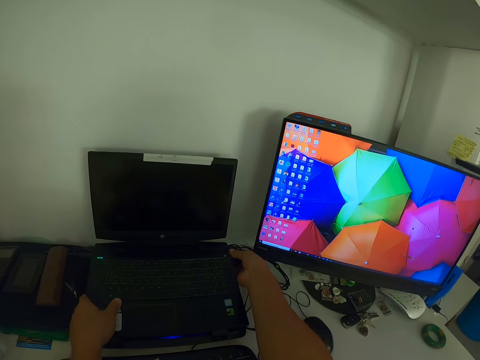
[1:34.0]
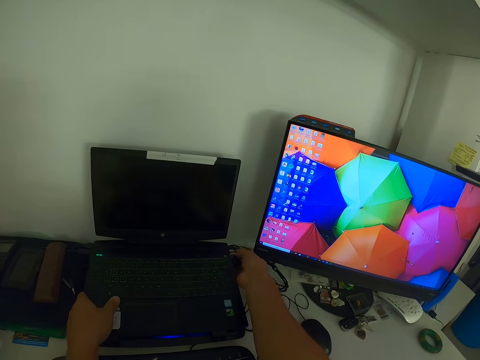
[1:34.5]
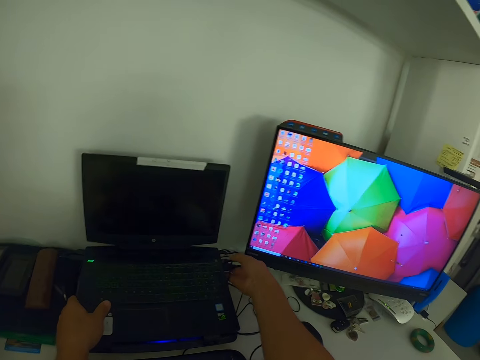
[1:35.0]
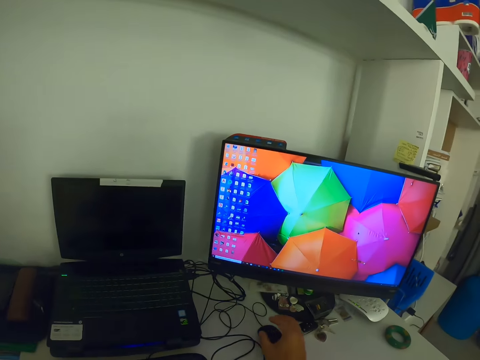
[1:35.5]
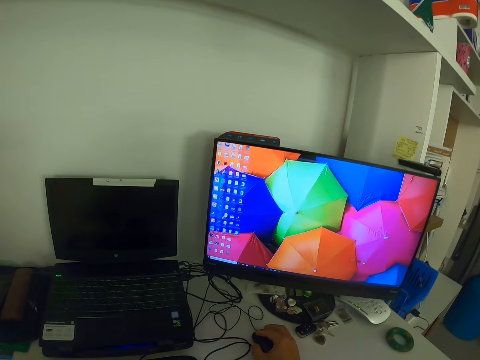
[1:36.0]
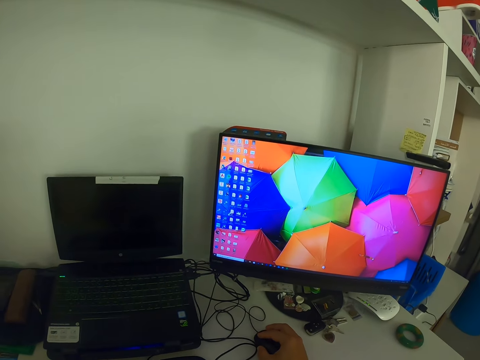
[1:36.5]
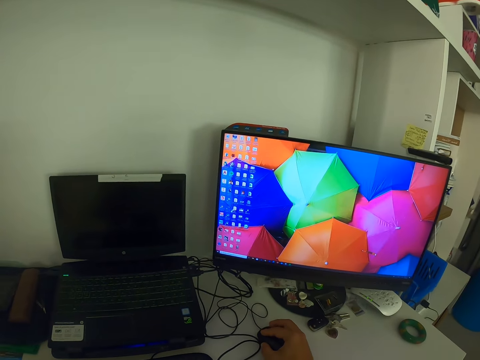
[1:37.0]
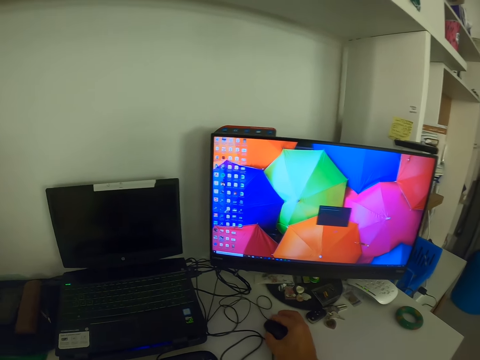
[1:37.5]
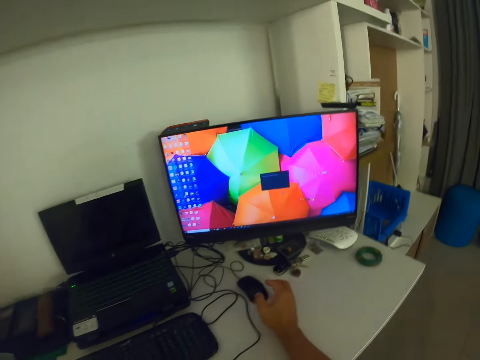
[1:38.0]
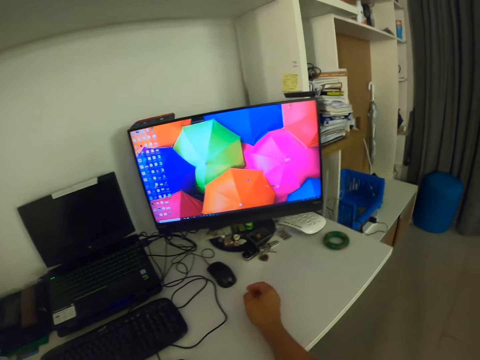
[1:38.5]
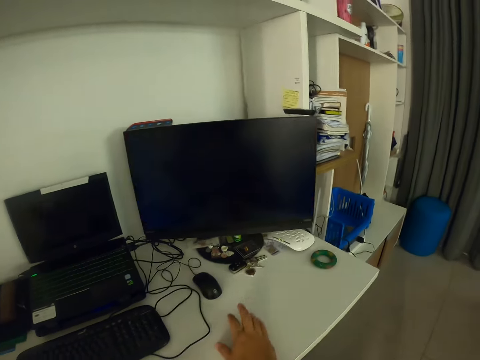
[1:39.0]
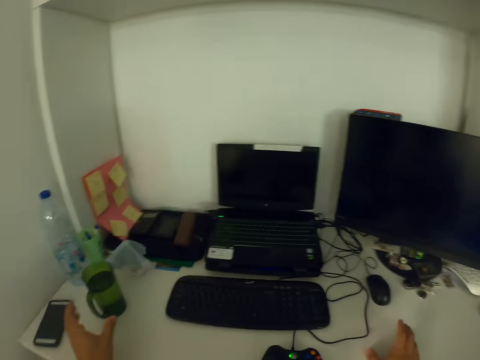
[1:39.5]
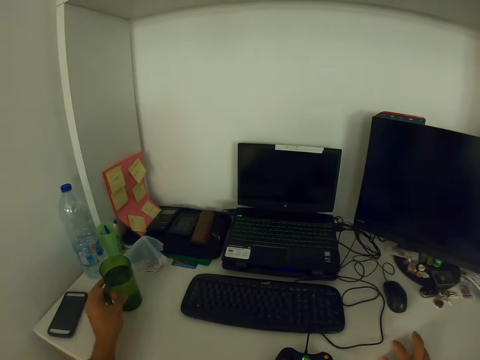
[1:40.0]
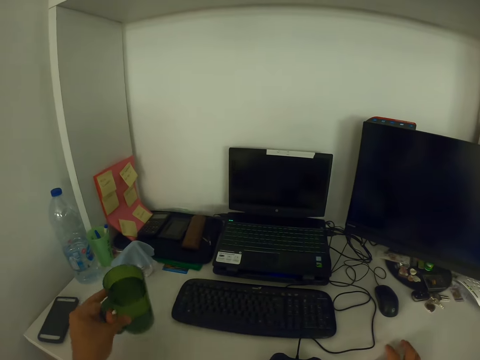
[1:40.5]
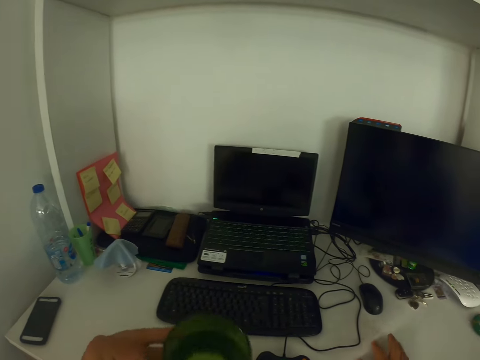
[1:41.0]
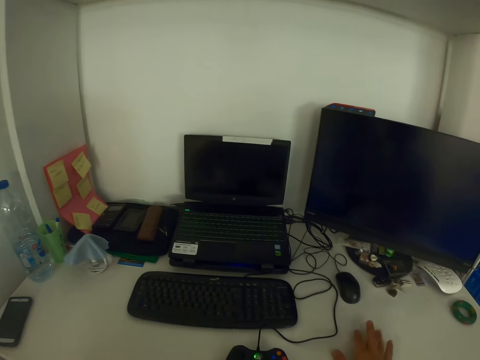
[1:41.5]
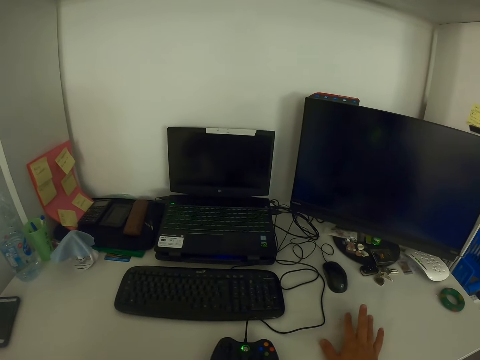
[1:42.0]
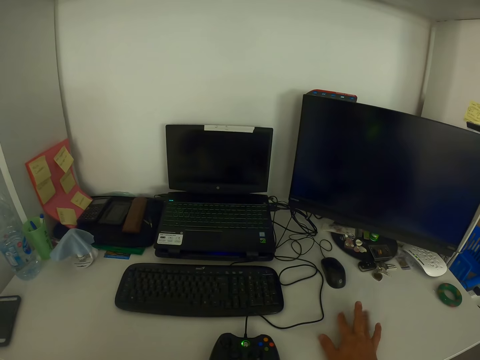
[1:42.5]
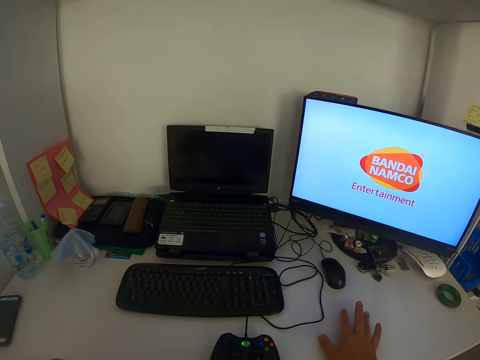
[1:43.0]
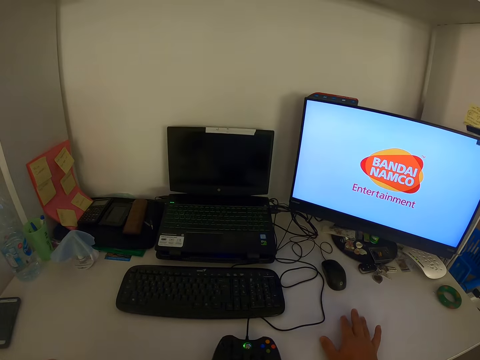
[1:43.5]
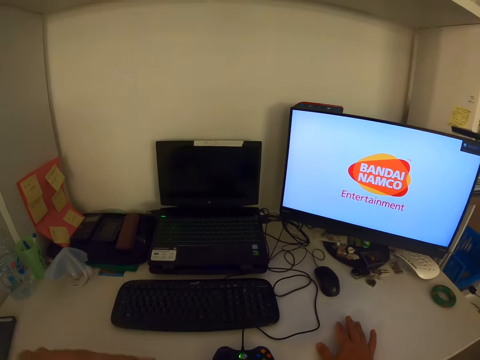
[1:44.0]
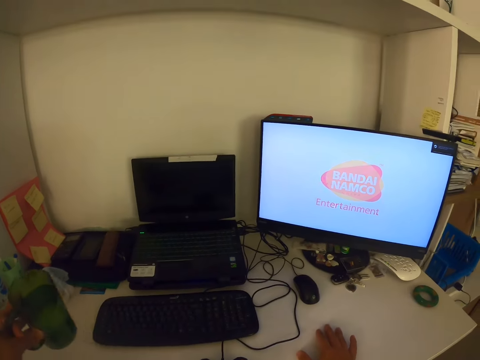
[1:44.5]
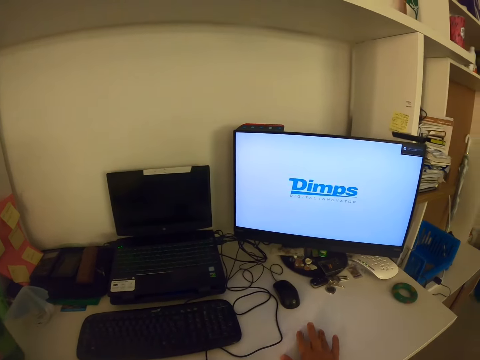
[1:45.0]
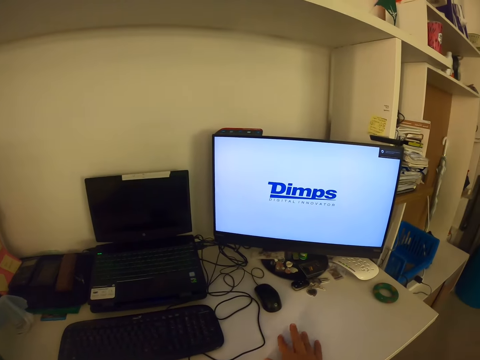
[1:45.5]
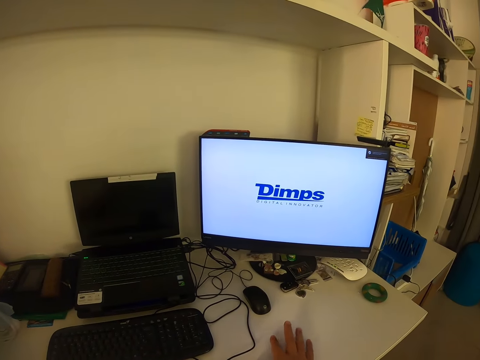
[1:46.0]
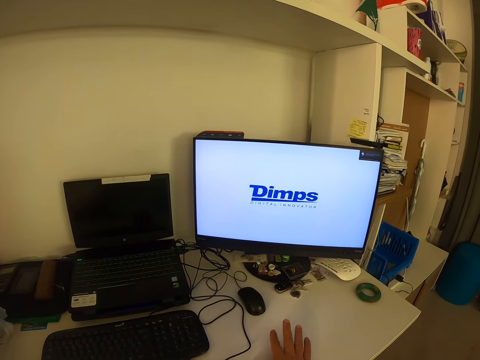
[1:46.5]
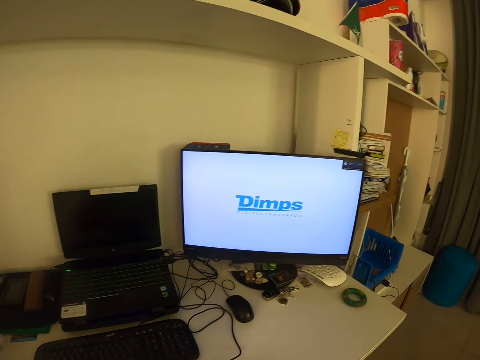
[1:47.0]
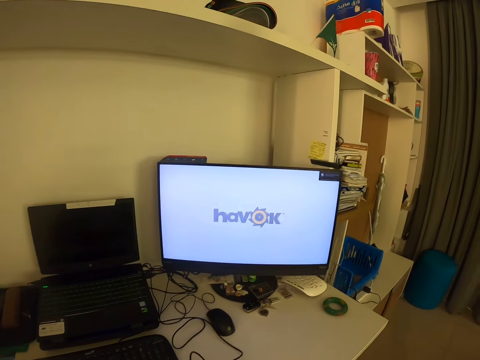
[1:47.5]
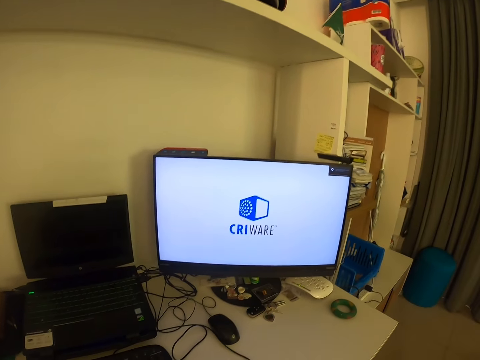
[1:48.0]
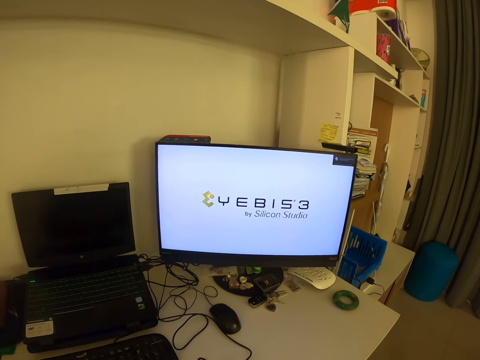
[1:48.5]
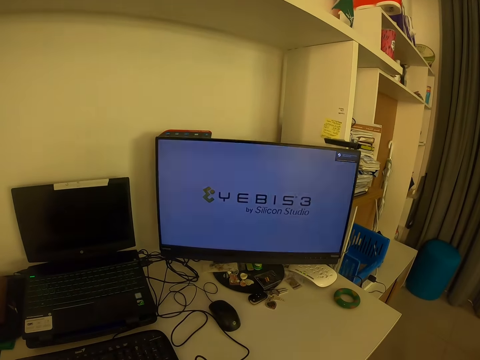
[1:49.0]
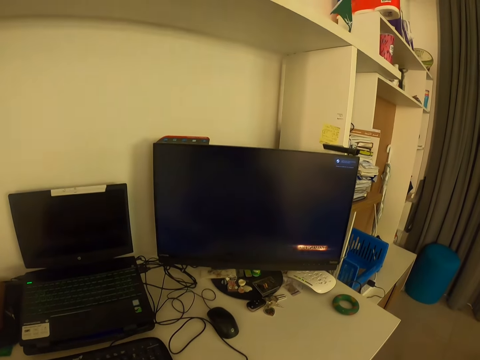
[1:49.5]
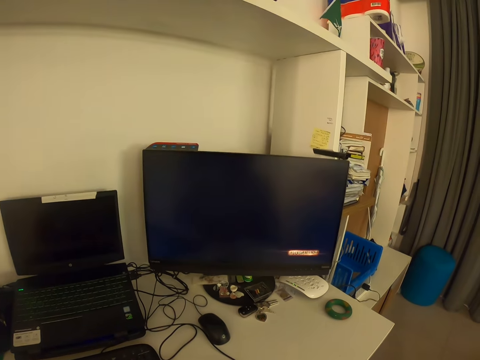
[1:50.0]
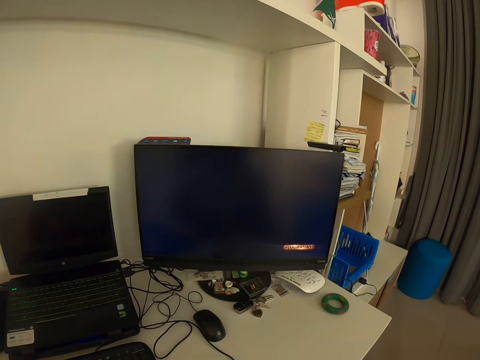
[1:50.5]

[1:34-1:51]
The camera wearer plugs the mouse cable to the PC. He holds the mouse with his right hand. He shifts the mouse sideways. He removes his hands from the mouse. He taps his fingers on the table. He turns his head to the left. He runs his right hand on the table. He lifts up a cup on the table. He stretches his left hand. He puts his left hand on the cup. He carries the cup. He taps his fingers on the table. He drinks from the cup. He runs his right hand on the table. He puts the cup on the table and stops drinking. He taps his fingers on the table. He runs his right hand on the table. He looks at a monitor.

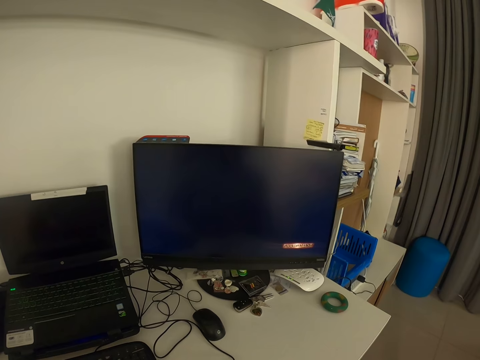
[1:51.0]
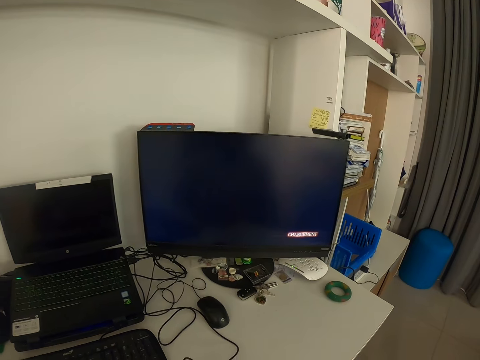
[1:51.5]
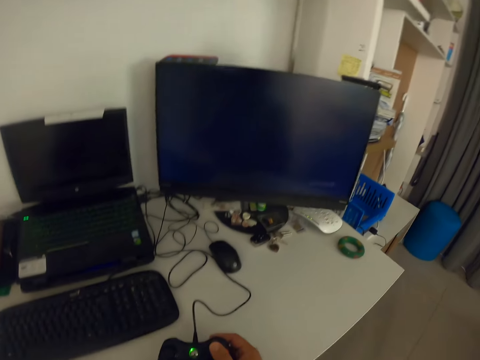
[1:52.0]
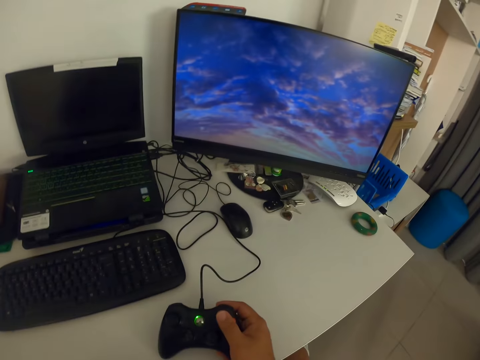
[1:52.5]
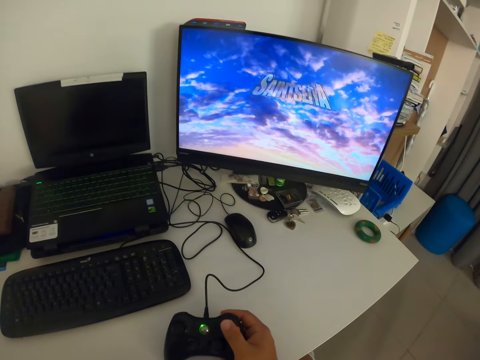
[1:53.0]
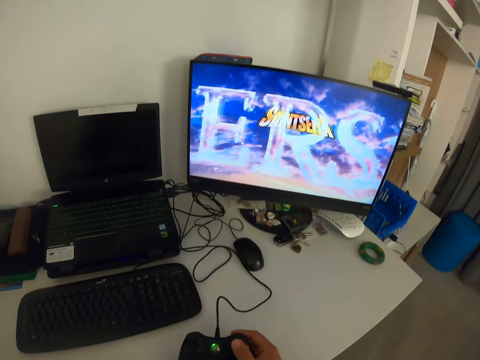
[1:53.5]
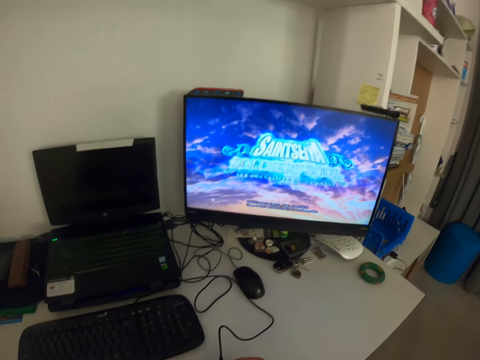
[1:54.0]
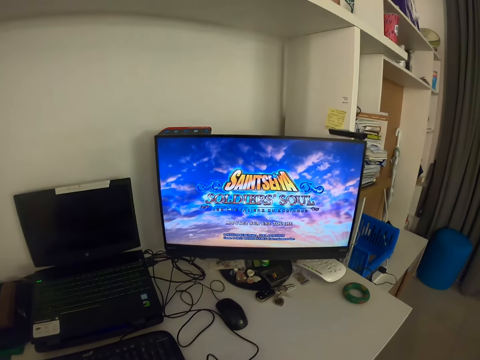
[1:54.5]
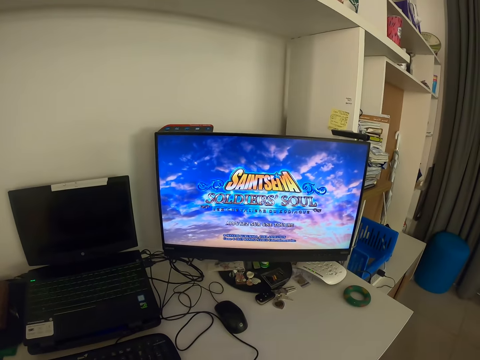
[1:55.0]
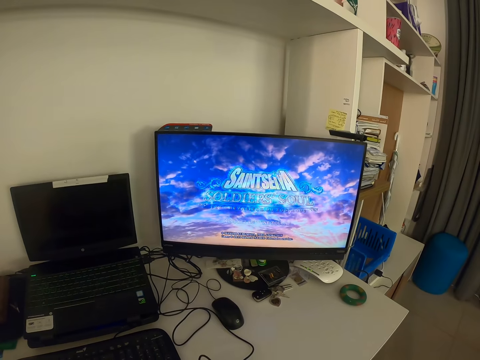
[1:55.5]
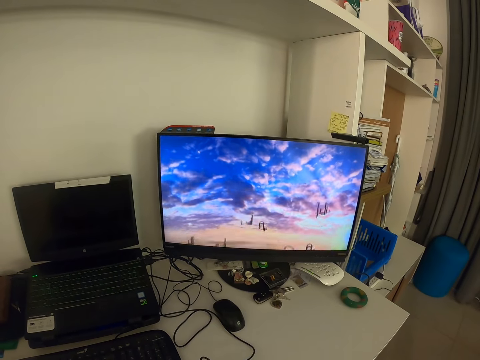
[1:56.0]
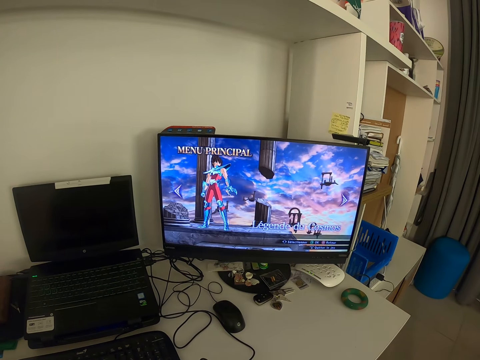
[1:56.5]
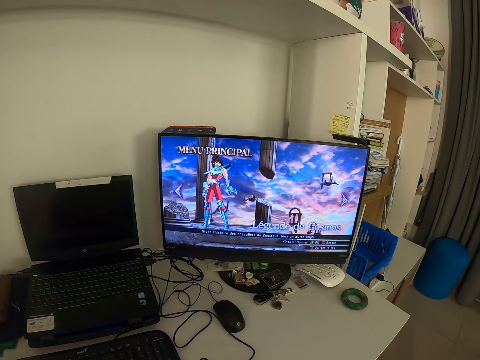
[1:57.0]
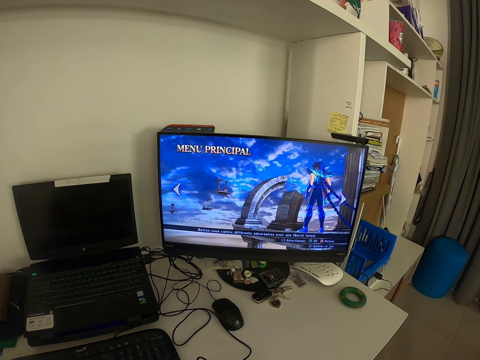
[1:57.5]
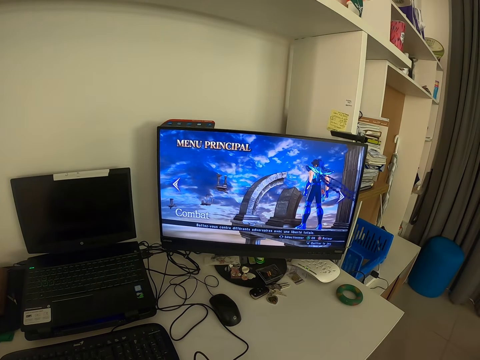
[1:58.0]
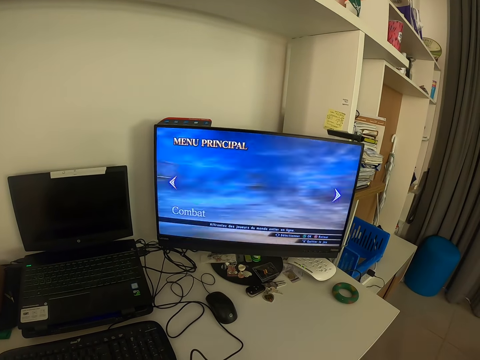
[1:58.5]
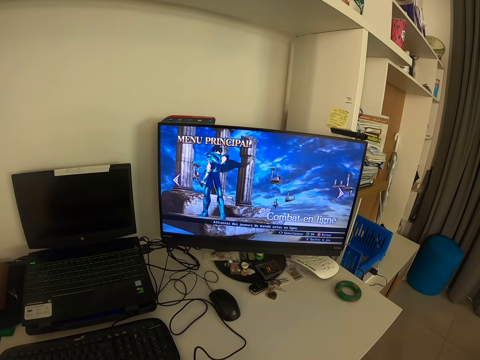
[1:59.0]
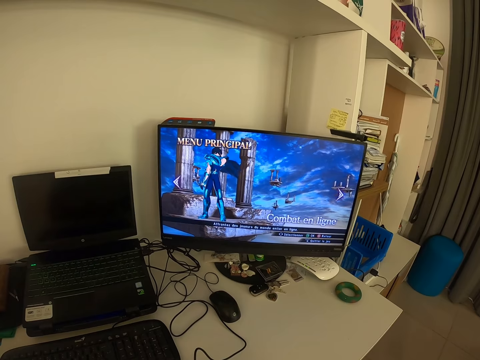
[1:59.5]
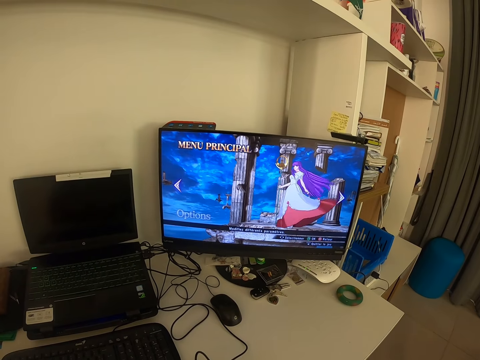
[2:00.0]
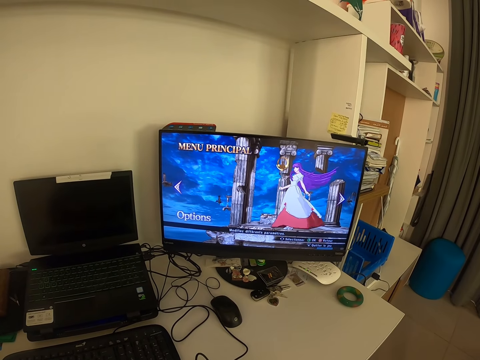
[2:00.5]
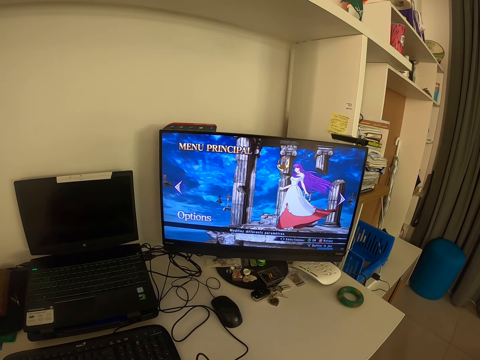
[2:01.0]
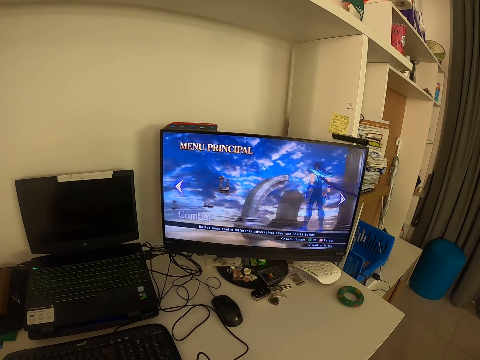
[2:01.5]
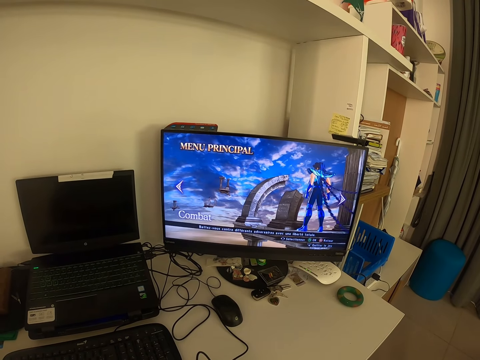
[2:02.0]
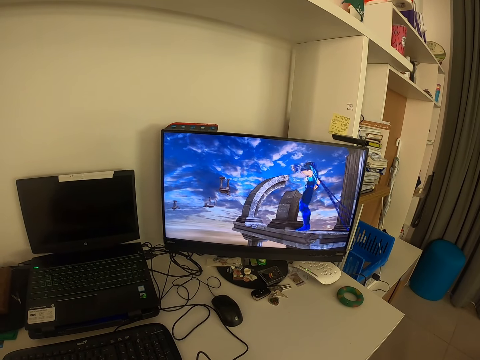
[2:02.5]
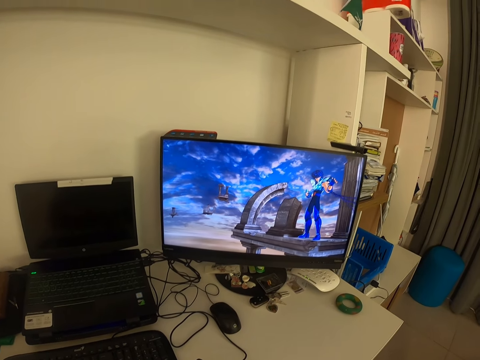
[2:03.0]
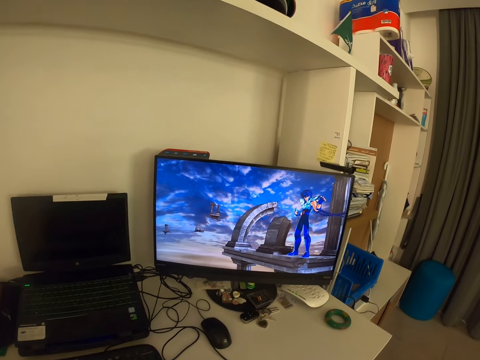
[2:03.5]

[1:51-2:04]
The camera wearer holds the game pad with his right hand. He looks at a monitor.
